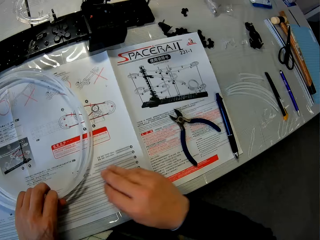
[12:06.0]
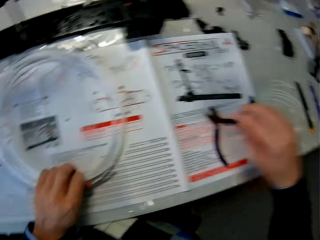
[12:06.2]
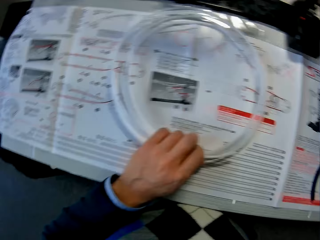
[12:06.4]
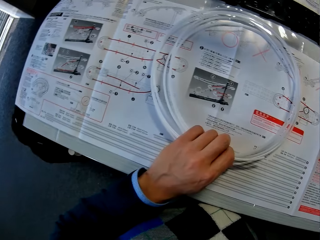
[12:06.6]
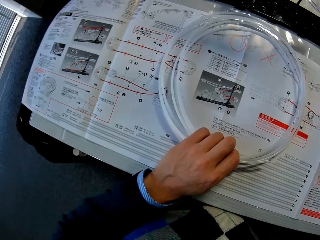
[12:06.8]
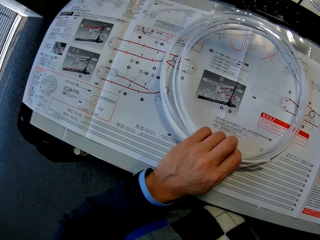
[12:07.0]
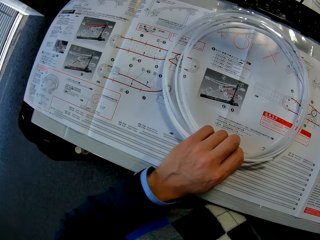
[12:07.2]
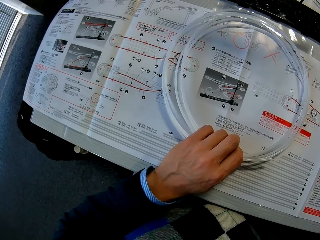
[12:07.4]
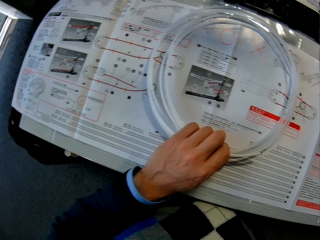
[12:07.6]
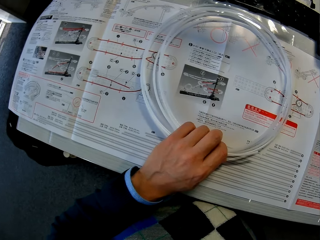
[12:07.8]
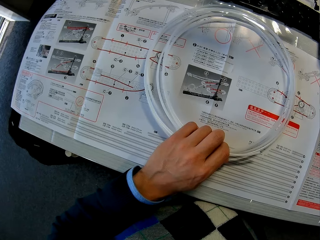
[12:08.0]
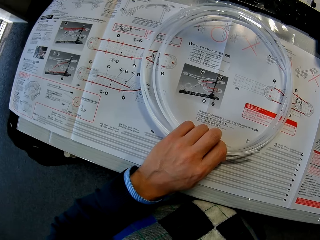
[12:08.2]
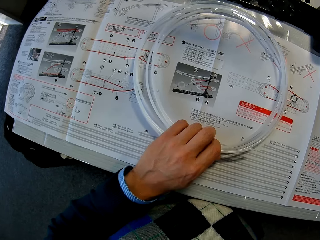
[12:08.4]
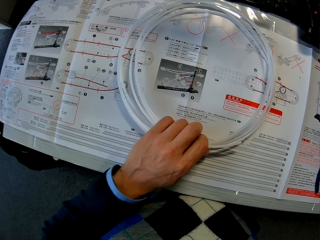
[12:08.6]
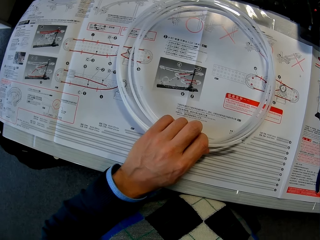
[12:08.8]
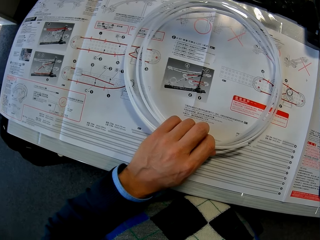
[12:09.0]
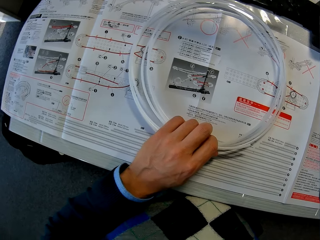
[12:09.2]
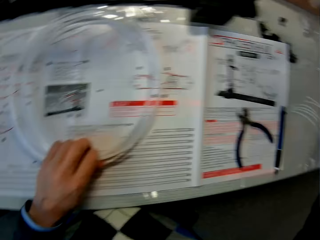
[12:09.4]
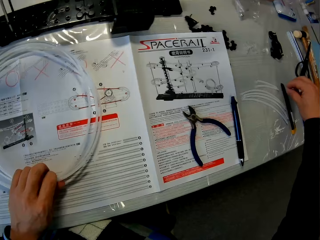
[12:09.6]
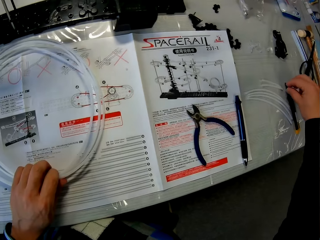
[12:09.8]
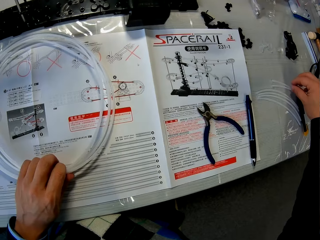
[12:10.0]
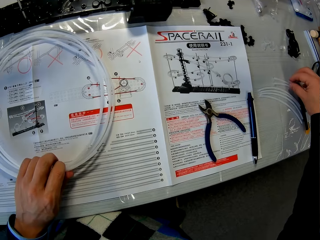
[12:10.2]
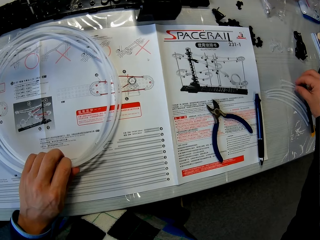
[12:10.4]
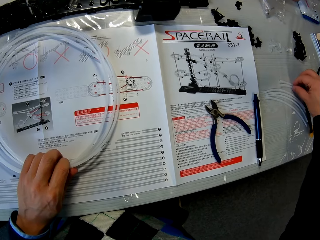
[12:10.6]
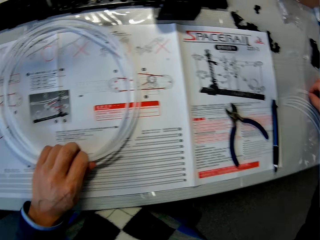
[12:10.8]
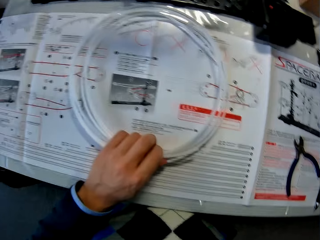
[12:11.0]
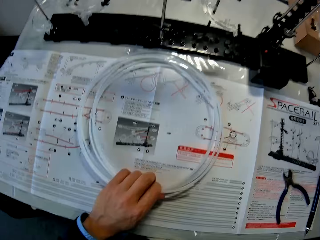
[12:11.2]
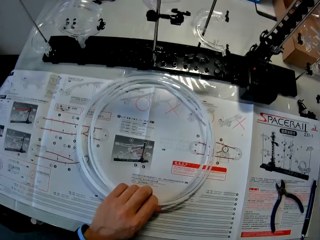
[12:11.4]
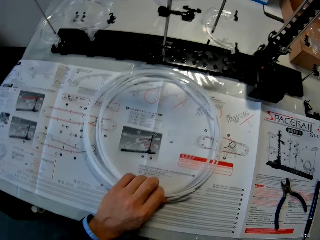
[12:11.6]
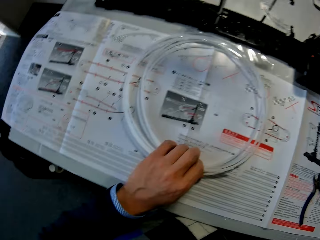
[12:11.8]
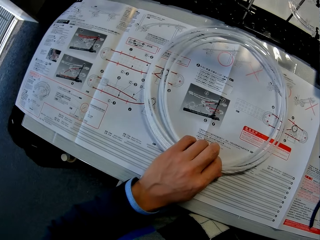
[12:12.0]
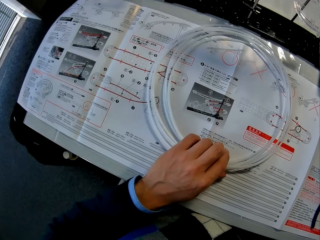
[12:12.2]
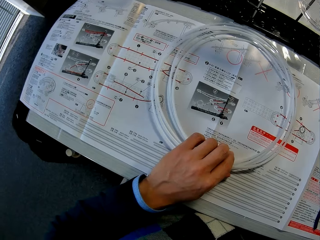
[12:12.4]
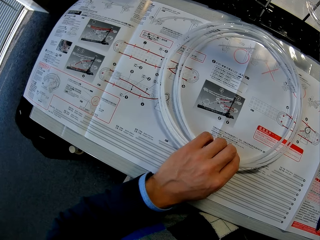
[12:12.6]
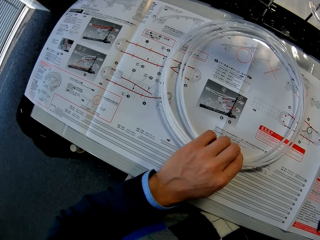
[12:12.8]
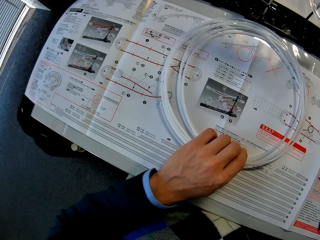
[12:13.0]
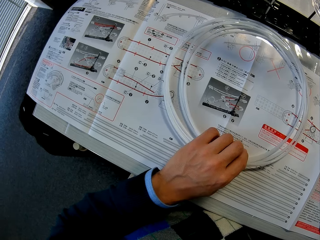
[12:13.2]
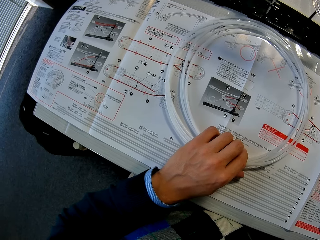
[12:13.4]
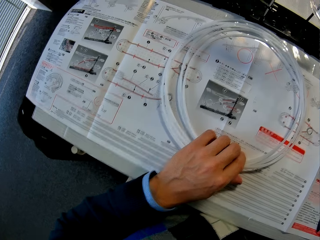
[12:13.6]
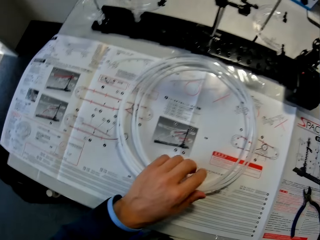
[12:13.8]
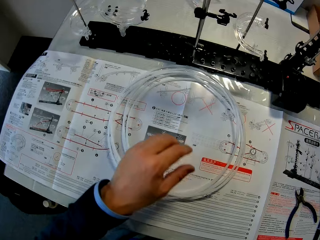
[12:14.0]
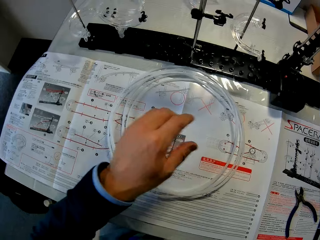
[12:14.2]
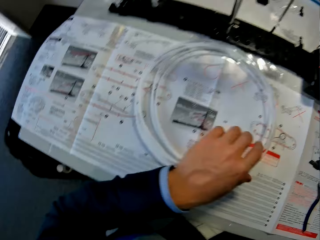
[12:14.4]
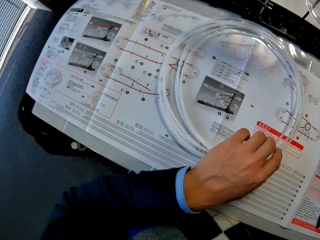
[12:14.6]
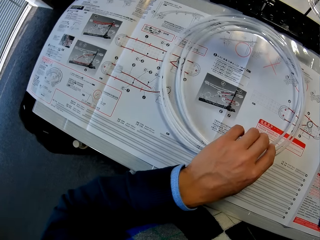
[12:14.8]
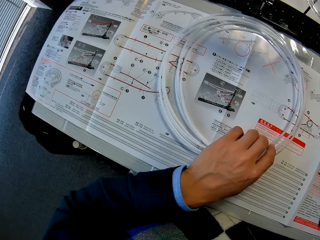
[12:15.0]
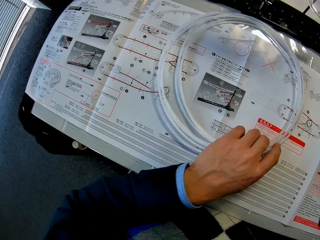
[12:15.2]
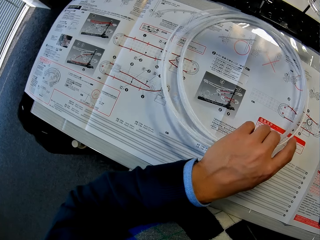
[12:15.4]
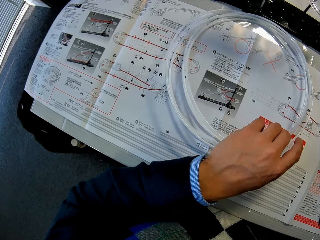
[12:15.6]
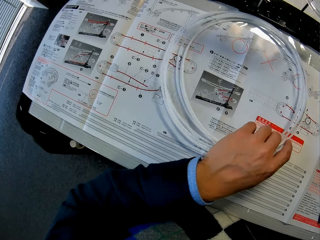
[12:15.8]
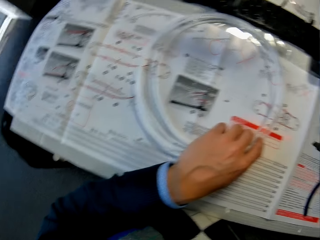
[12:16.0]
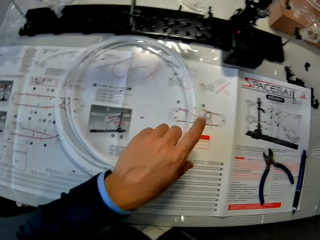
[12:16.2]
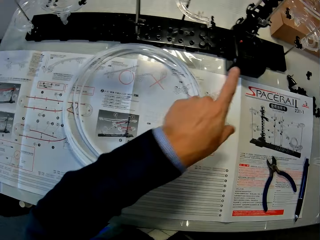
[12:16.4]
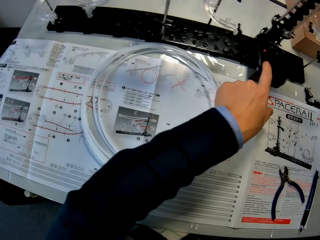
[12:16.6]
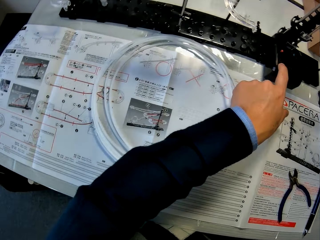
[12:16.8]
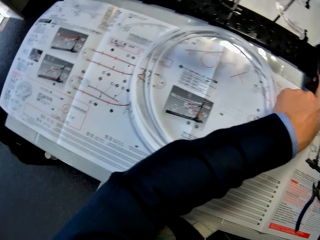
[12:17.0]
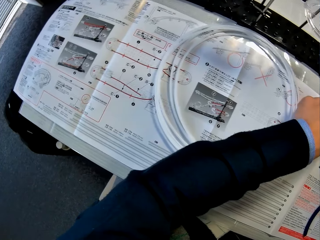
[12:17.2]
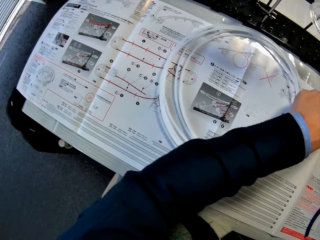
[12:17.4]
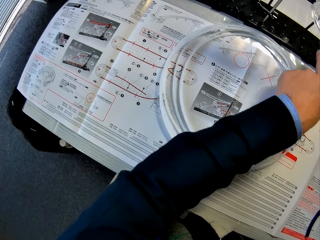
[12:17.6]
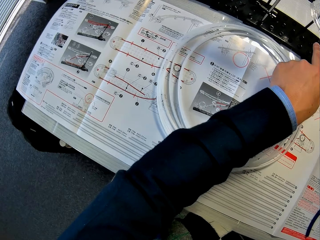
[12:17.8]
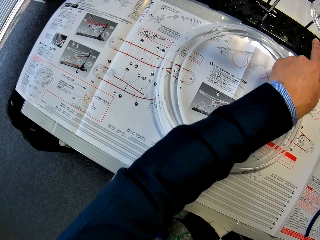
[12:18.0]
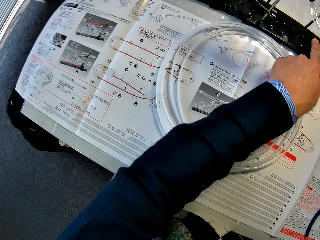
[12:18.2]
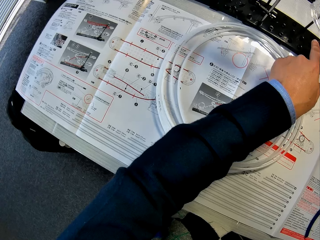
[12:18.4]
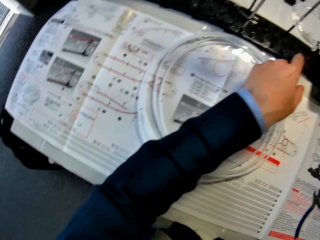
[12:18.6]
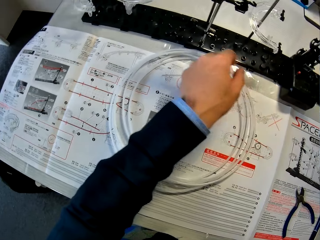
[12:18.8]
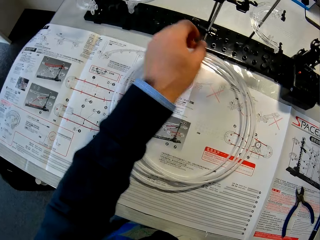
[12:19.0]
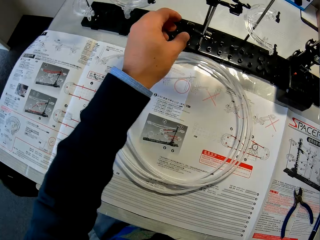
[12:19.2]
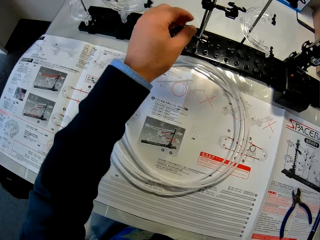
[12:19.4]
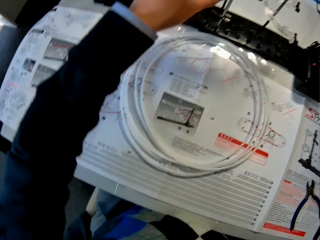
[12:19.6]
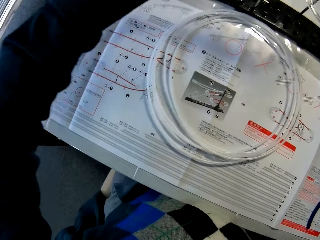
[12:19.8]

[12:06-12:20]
The camera wearer picks up the small pipe. He touches a cable piece on the table with his right hand. He holds the rolled cable with his left hand. He touches the toy setup with his left index finger. He looks at the elevator.

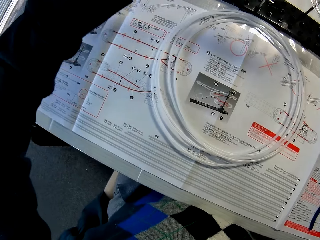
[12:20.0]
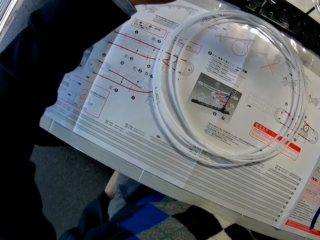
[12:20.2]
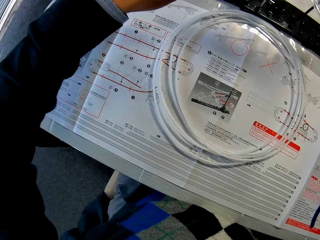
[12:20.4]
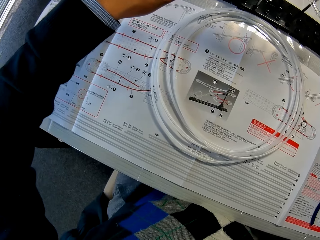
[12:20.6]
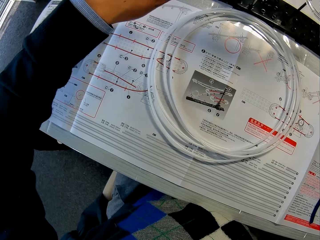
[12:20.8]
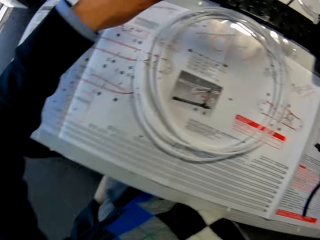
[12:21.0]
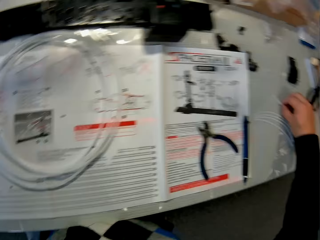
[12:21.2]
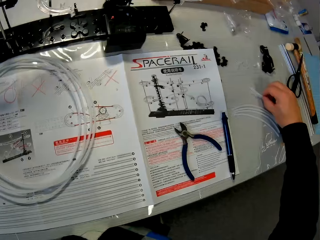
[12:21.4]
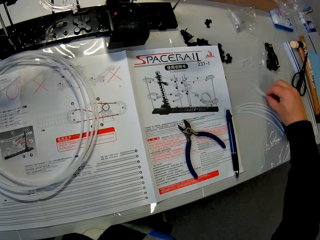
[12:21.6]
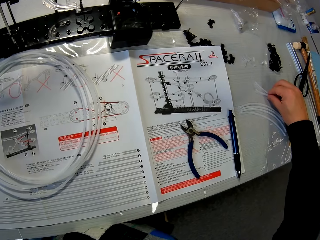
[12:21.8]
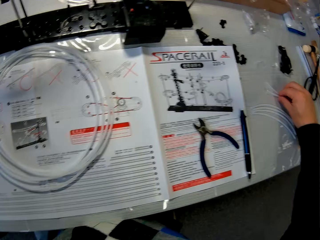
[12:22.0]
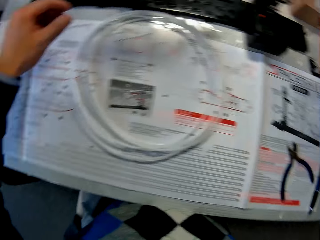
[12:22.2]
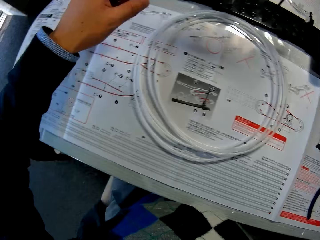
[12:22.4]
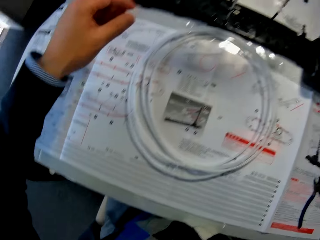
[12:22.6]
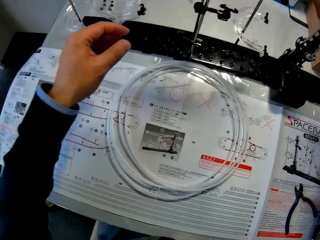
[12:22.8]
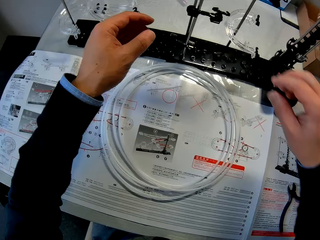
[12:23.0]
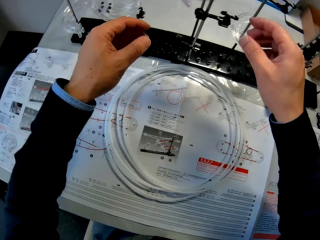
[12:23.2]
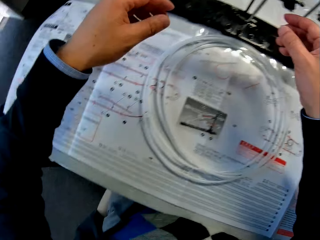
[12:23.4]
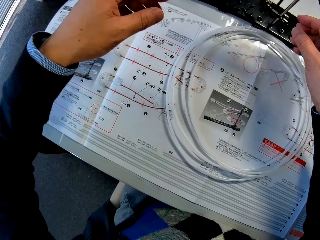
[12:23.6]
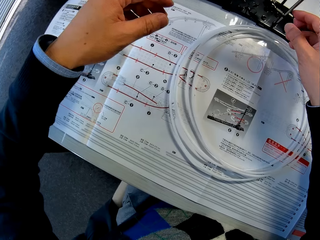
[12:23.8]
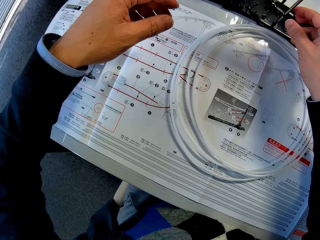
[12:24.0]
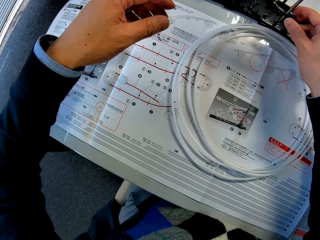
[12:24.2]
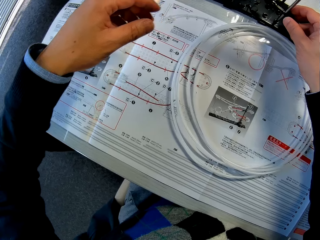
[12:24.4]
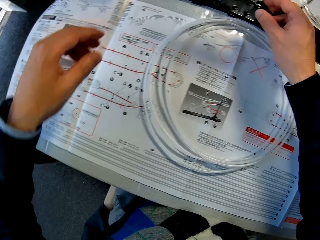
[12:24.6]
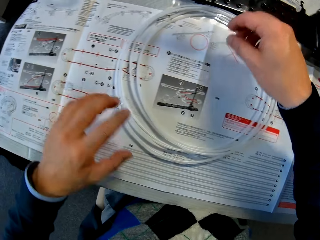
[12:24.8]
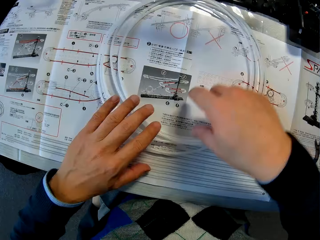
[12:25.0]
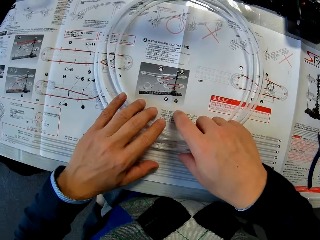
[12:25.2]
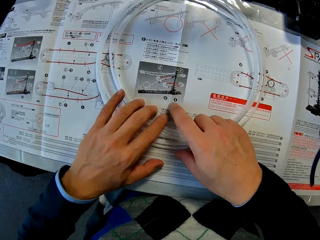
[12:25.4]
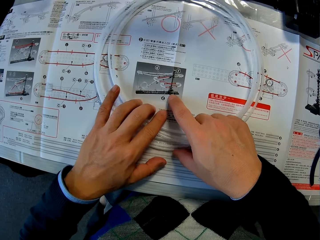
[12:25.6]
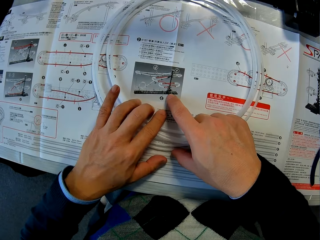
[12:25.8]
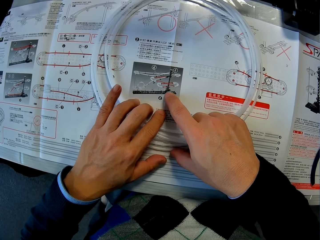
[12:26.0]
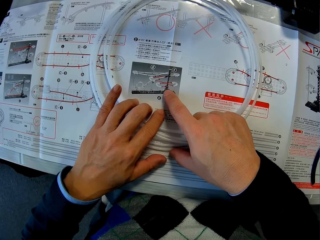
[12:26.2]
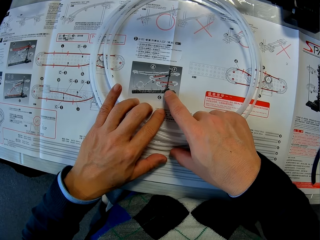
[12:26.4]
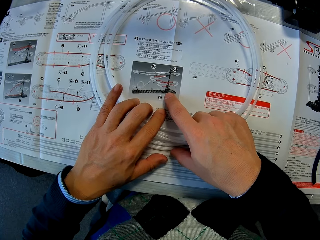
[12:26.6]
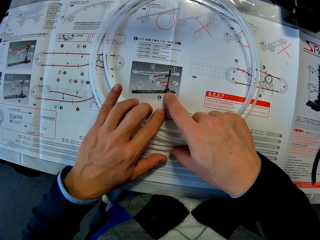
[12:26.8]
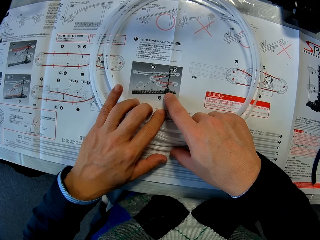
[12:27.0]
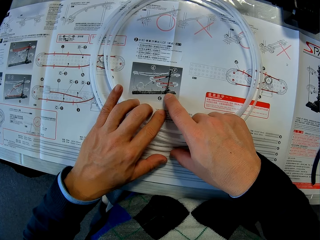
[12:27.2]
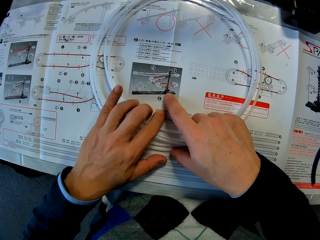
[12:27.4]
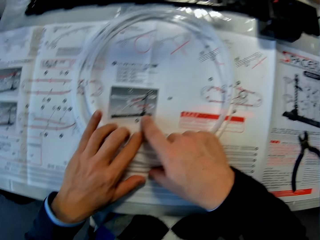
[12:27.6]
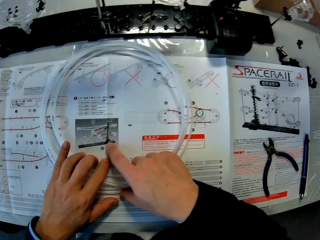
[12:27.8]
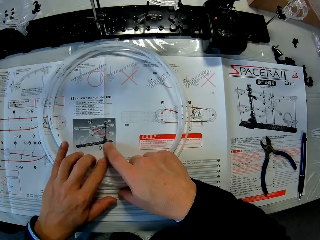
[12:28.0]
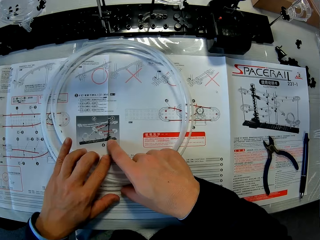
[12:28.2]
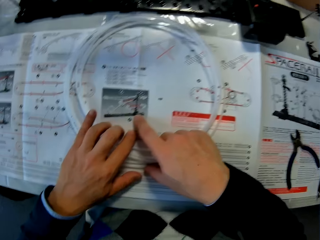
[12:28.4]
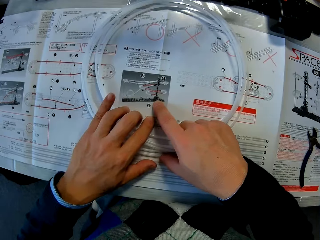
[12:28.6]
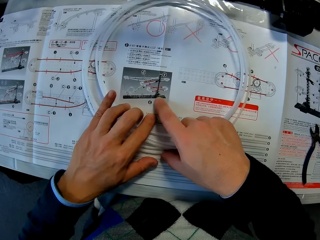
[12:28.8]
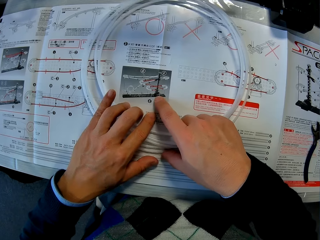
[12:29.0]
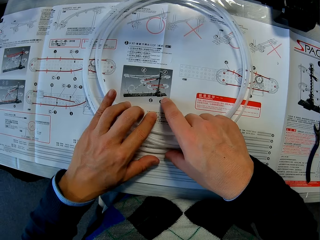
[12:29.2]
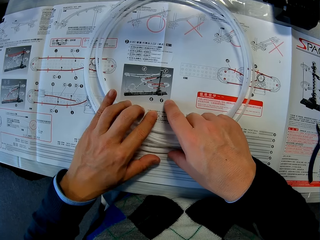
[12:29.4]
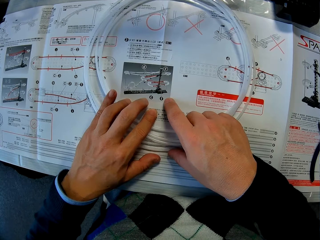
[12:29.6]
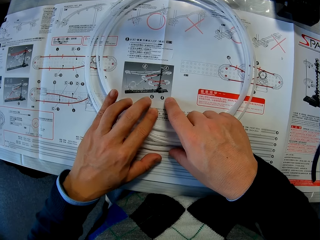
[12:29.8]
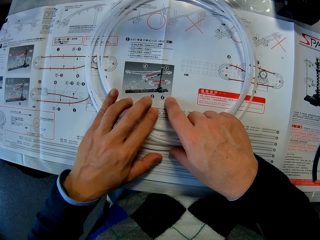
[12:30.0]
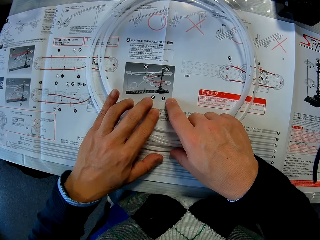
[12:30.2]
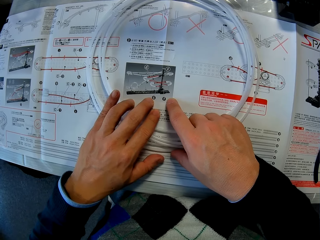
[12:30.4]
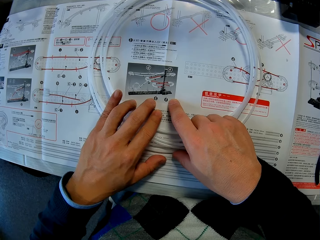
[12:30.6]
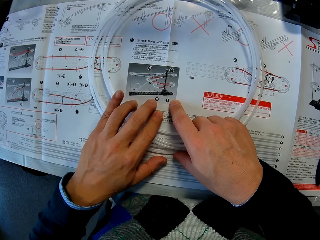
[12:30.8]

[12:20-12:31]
The camera wearer reads the manual. They check the paper.
